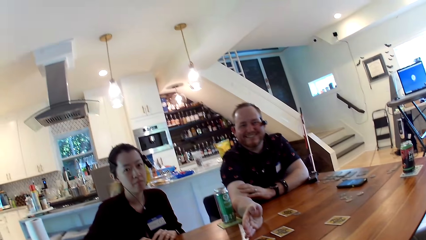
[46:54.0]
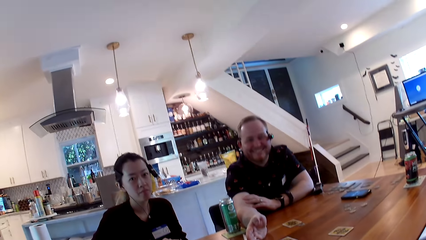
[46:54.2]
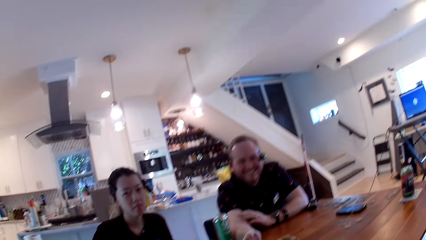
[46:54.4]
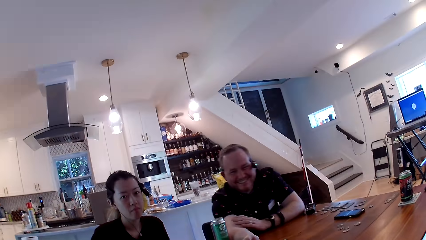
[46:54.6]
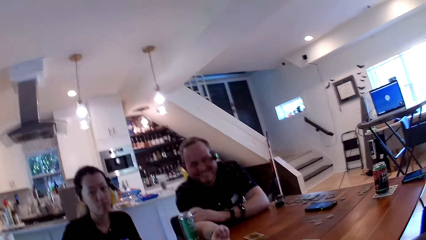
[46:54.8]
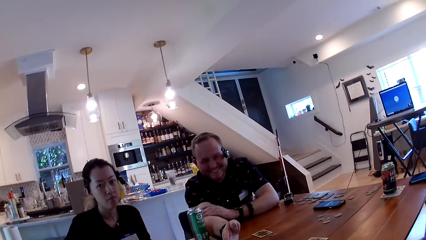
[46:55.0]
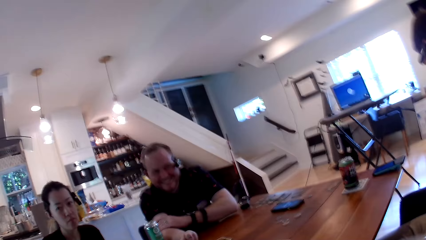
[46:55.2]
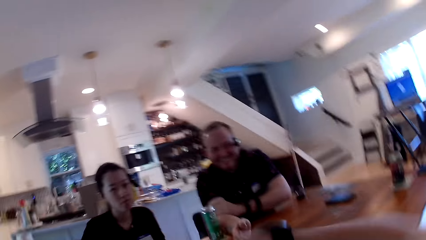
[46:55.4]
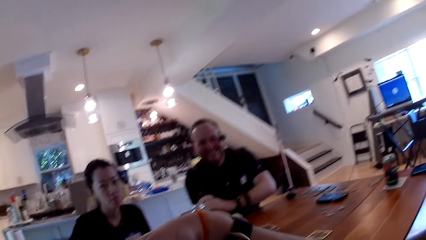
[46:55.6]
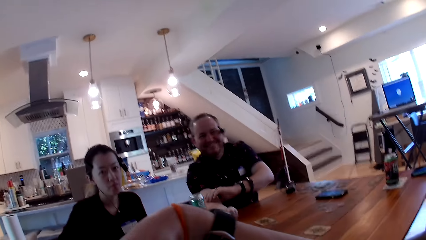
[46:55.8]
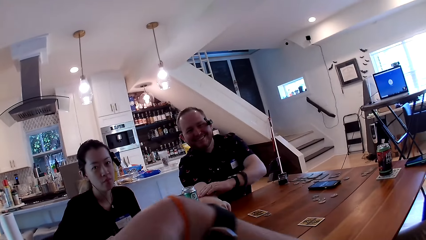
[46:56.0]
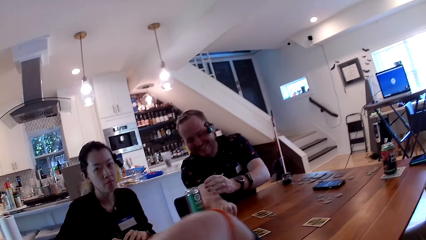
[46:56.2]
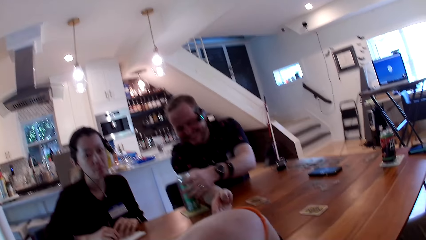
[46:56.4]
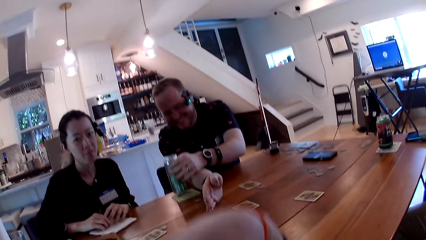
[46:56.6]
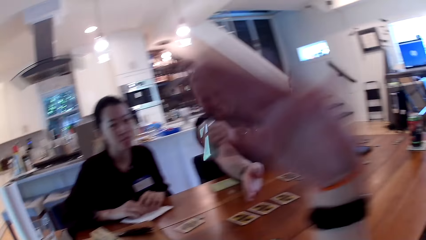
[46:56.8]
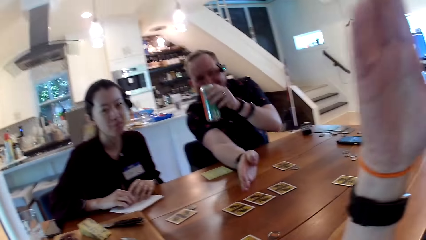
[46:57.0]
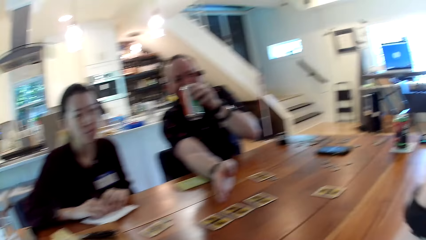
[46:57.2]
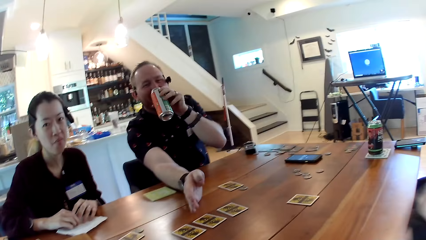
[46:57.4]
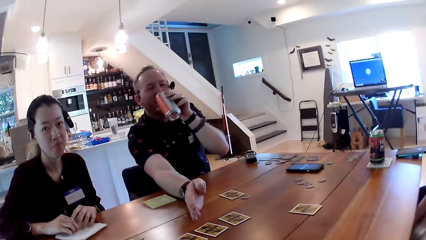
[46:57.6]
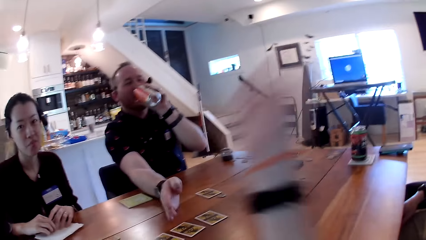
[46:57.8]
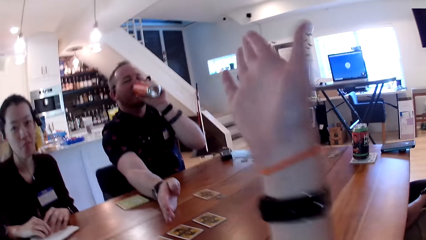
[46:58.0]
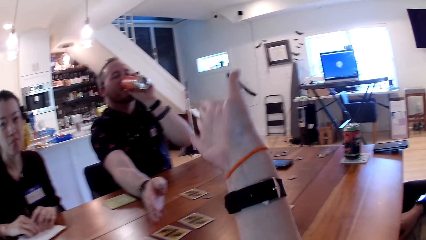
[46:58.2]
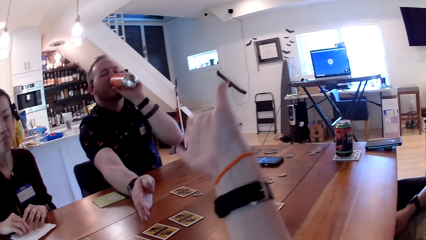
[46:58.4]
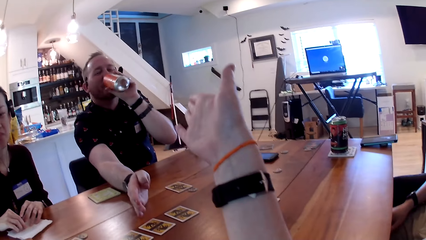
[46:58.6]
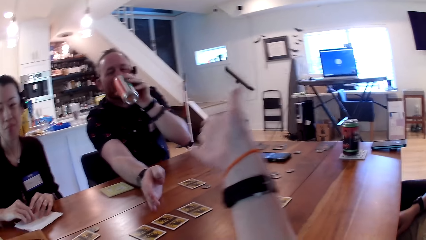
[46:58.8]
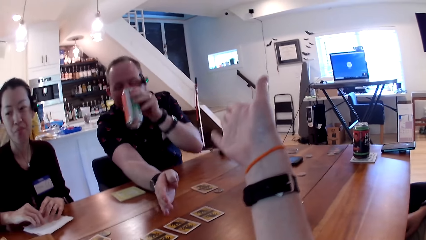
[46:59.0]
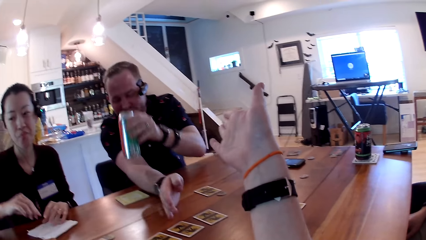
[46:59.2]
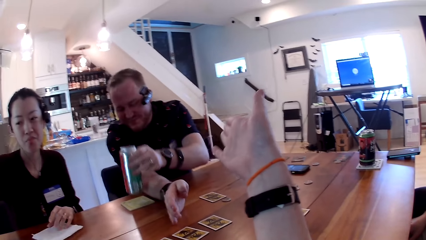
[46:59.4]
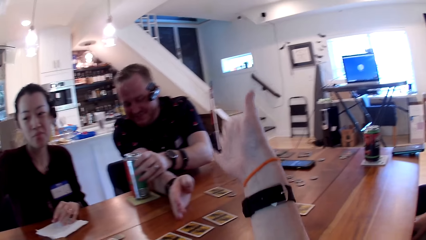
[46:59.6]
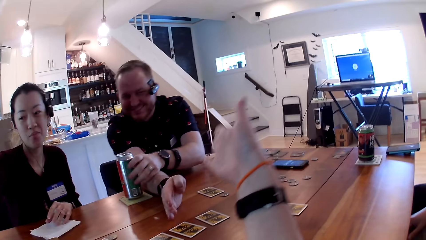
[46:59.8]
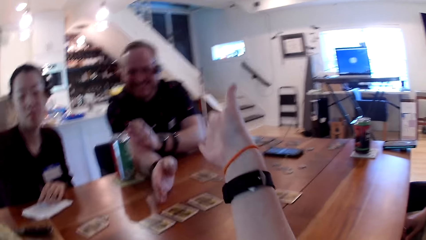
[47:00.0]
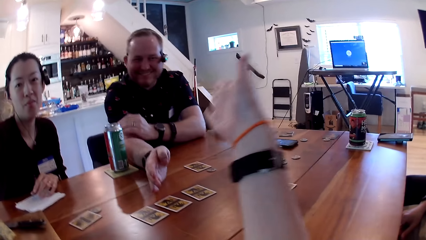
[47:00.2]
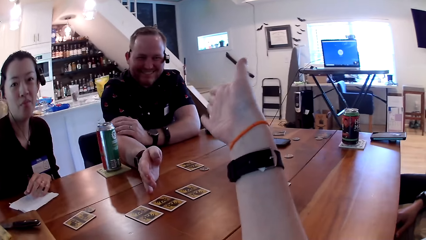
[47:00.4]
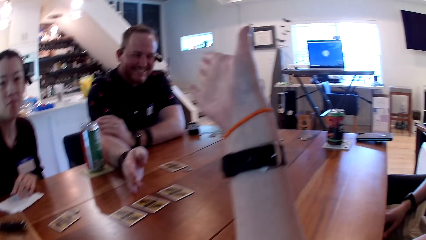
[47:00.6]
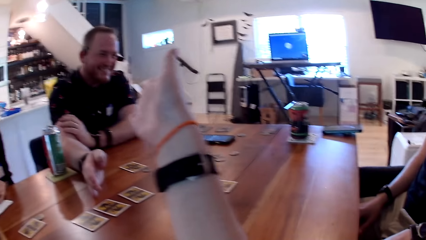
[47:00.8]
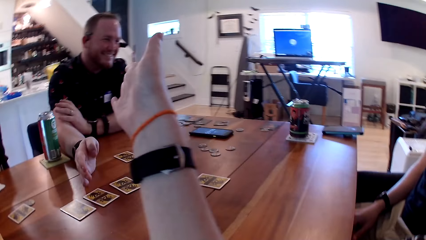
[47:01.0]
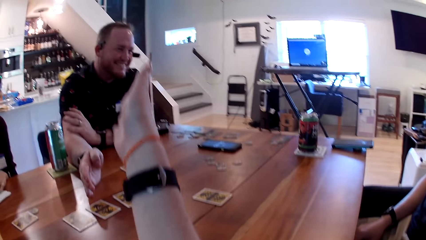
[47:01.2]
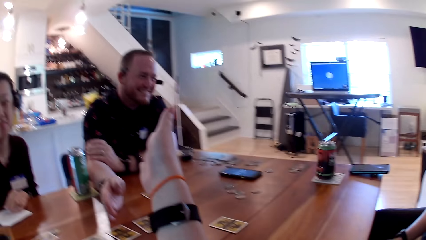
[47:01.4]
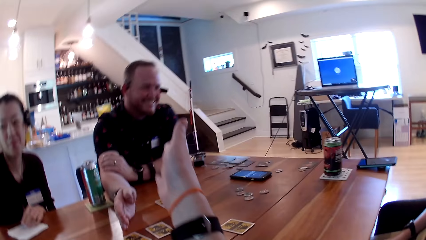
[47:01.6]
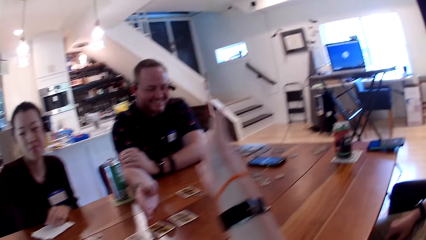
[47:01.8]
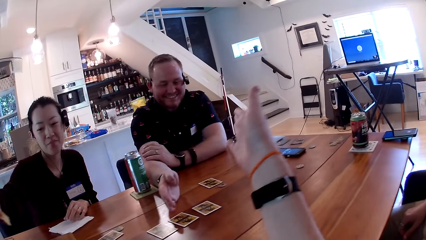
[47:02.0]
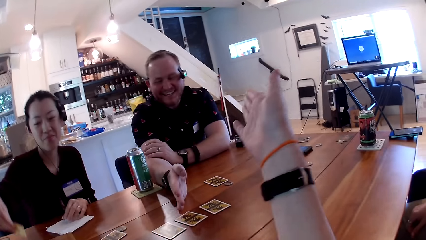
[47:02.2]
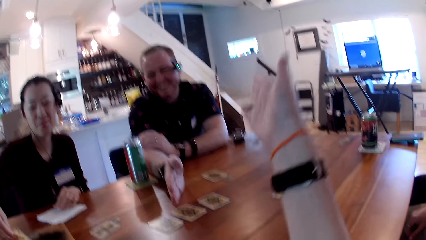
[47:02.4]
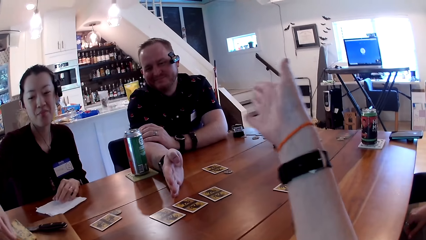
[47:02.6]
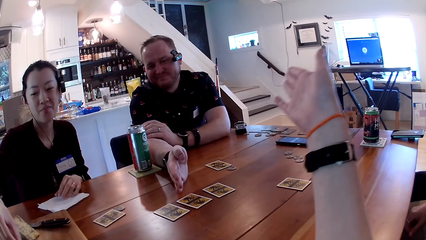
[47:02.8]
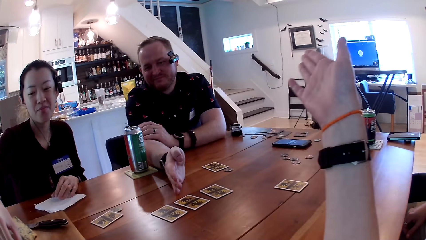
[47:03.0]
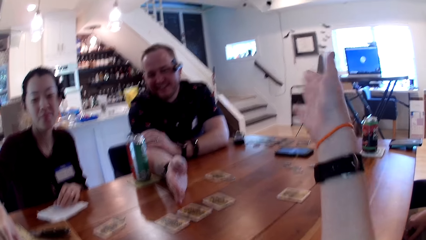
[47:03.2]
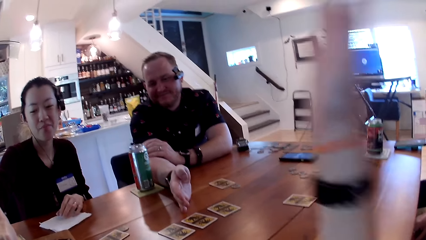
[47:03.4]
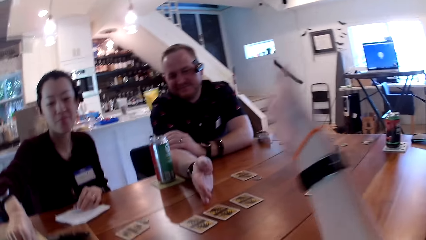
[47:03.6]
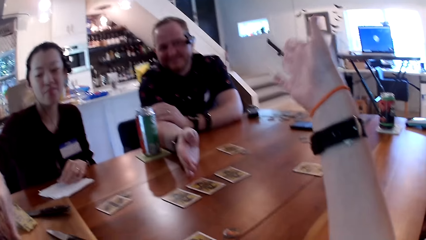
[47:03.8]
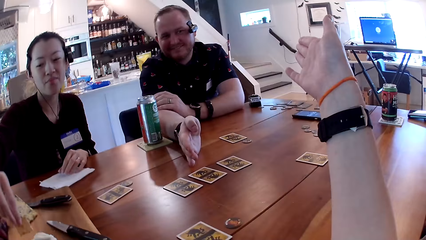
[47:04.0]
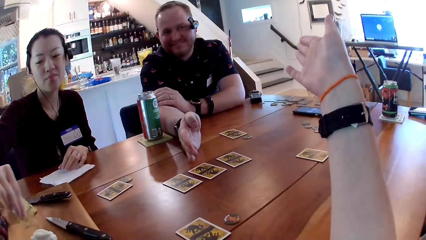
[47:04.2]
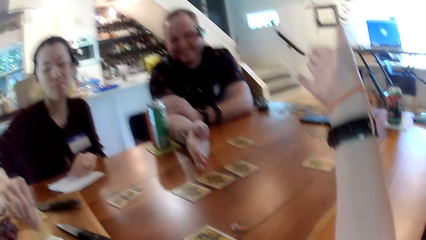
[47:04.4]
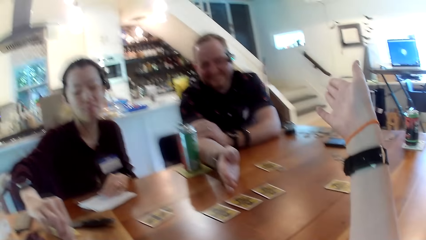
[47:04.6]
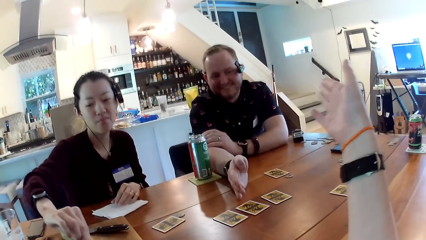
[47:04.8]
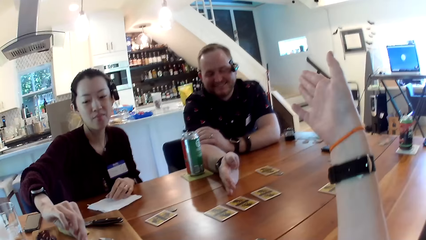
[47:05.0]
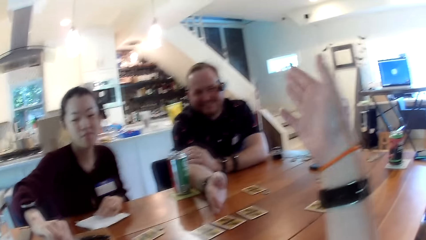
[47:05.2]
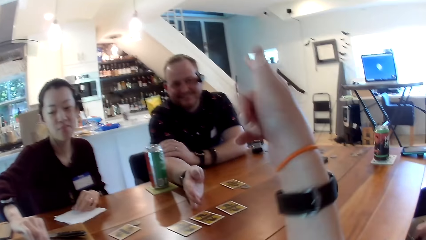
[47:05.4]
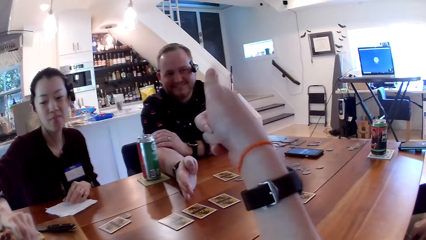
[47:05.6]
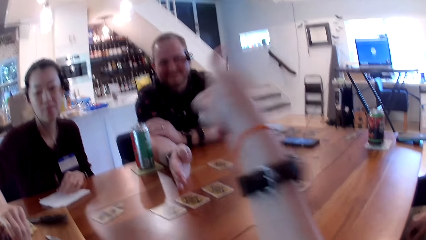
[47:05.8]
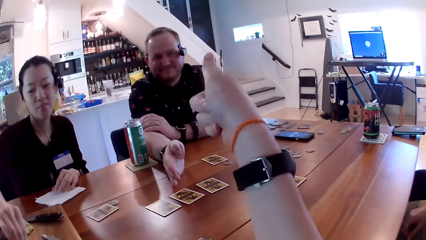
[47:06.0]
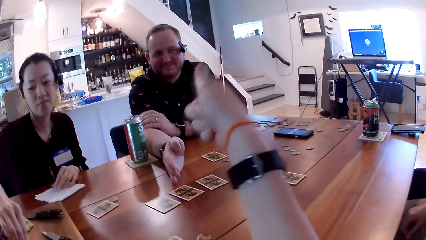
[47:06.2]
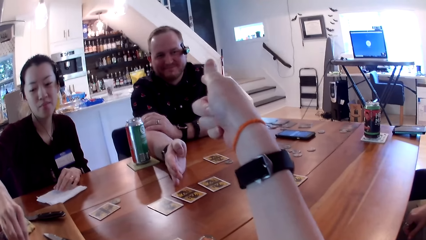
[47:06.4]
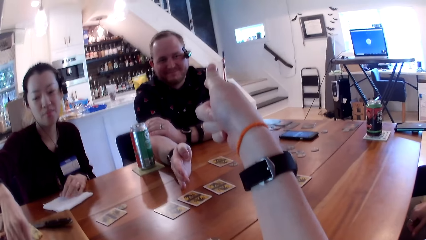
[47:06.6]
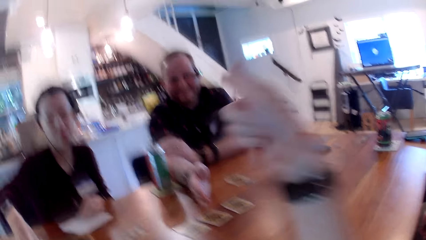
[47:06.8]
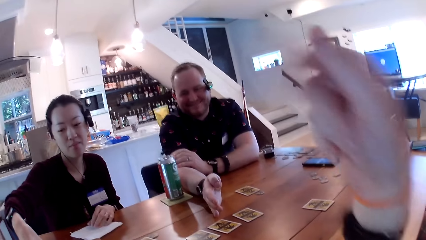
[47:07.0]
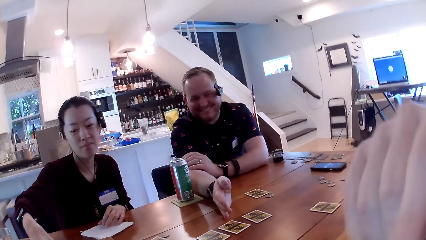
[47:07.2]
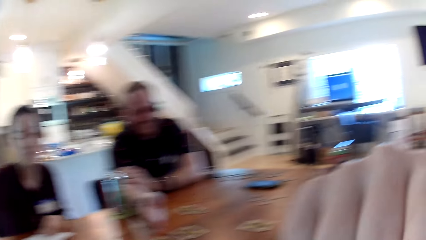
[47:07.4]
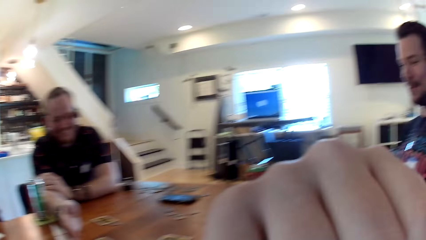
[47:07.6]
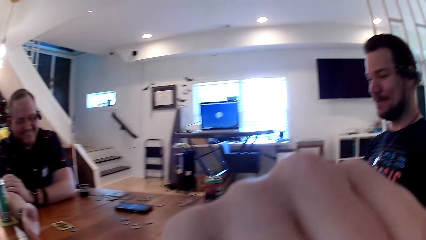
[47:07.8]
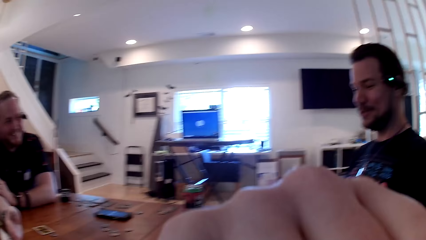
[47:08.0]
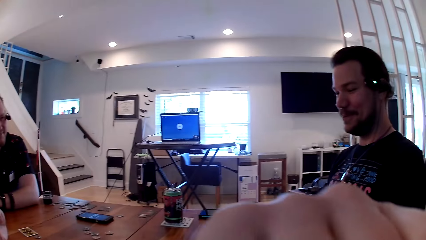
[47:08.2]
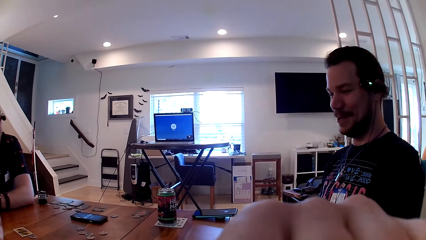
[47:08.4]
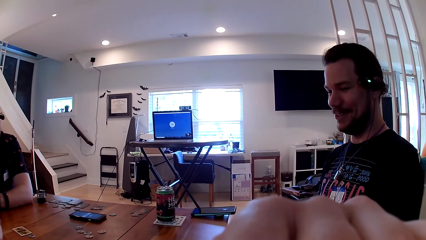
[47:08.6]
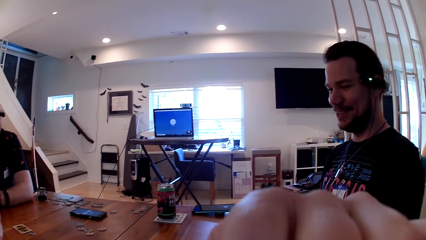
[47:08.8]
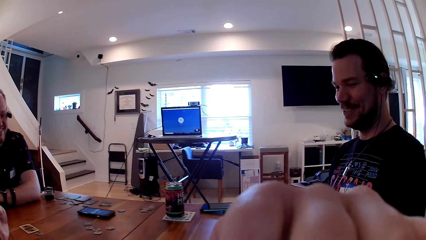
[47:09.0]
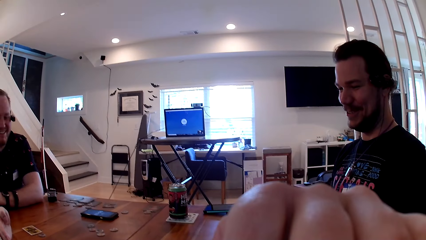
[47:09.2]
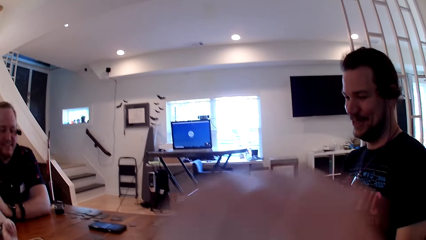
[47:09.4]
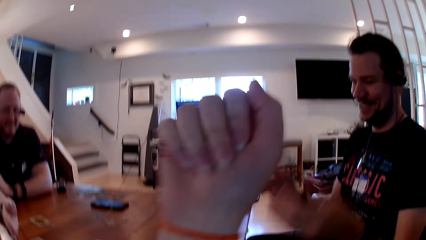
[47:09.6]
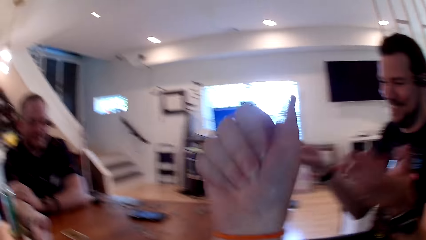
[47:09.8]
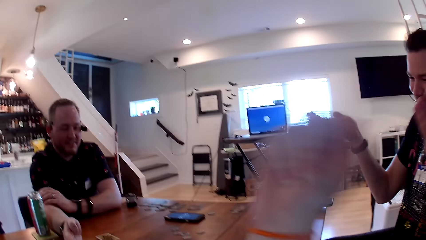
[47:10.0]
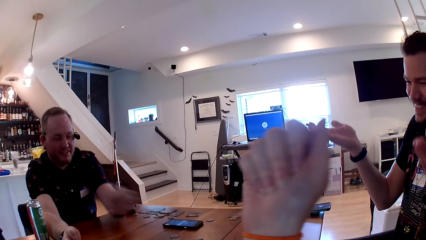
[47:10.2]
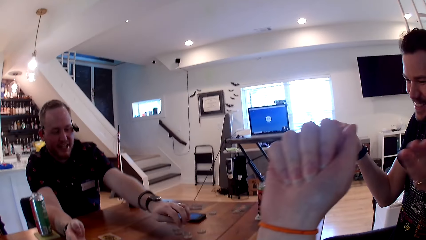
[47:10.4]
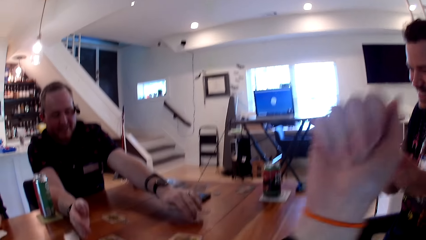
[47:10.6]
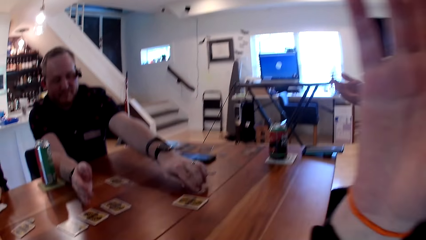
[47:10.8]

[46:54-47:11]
The camera wearer converses with the man. The man drinks the canned drink on the table. The camera wearer raises her hand. She points at the man. Another man interacts with the camera wearer. The woman holds a piece of cheese in her right hand. The camera wearer converses with the first man. She touches her face. She looks at the other man. The first man moves a coin on the table with his left hand.
